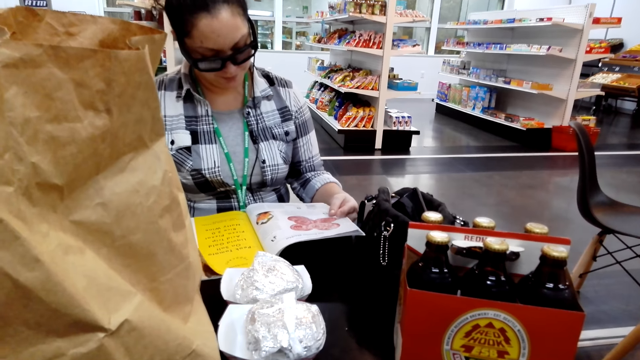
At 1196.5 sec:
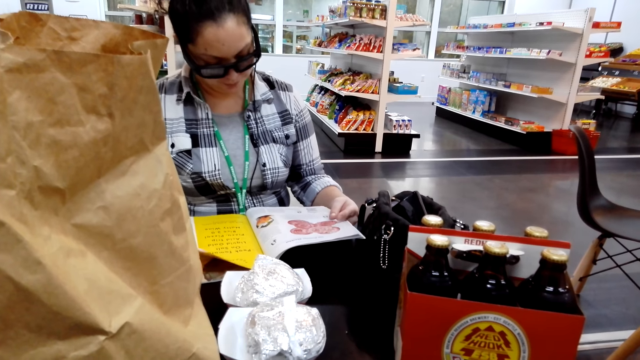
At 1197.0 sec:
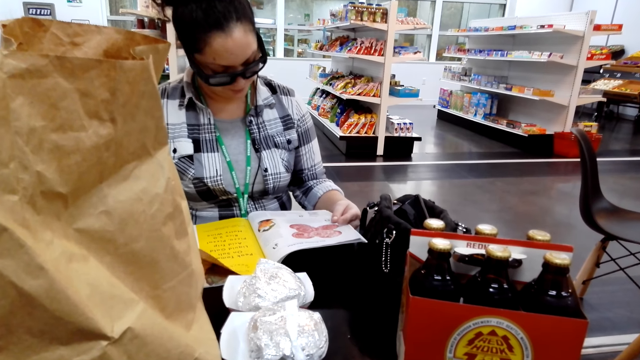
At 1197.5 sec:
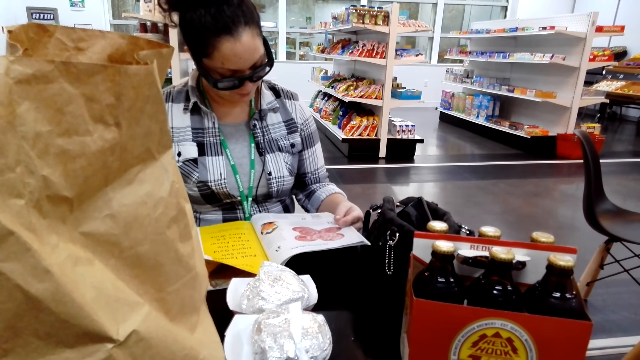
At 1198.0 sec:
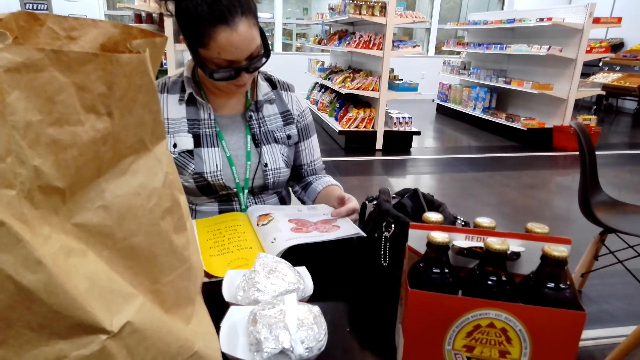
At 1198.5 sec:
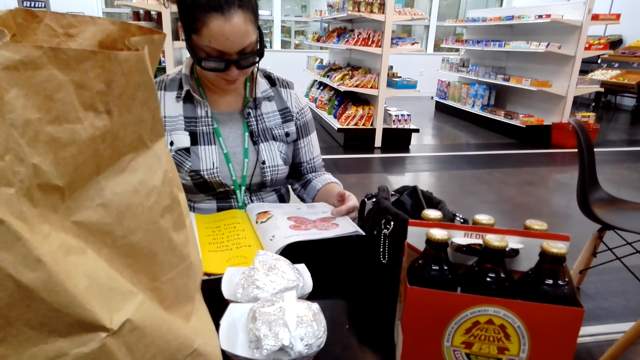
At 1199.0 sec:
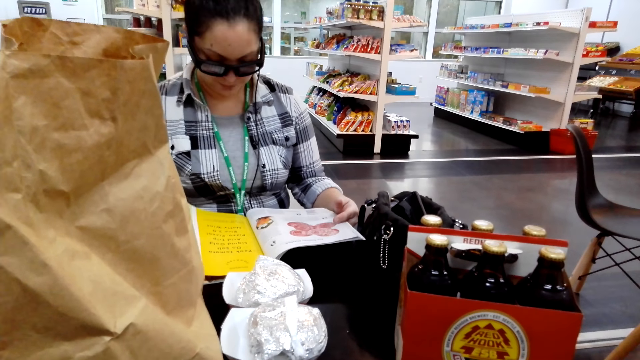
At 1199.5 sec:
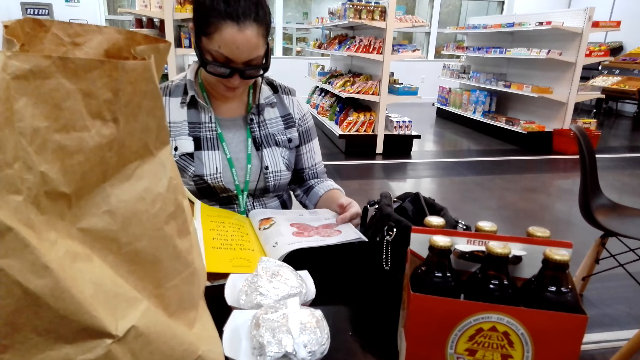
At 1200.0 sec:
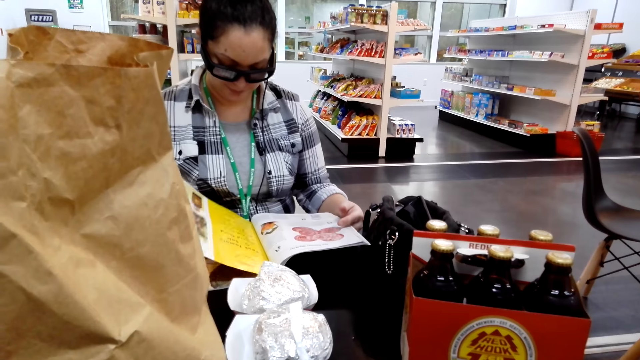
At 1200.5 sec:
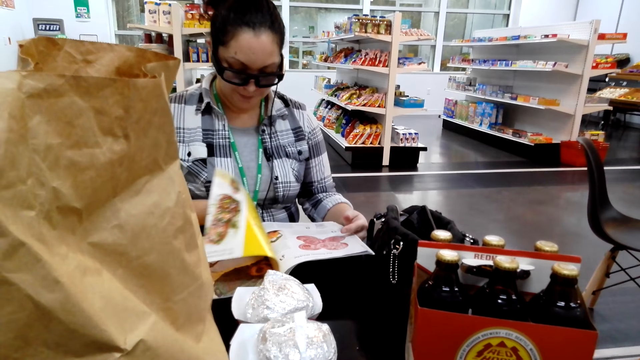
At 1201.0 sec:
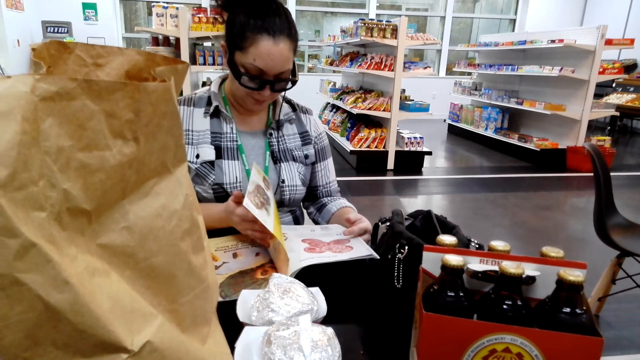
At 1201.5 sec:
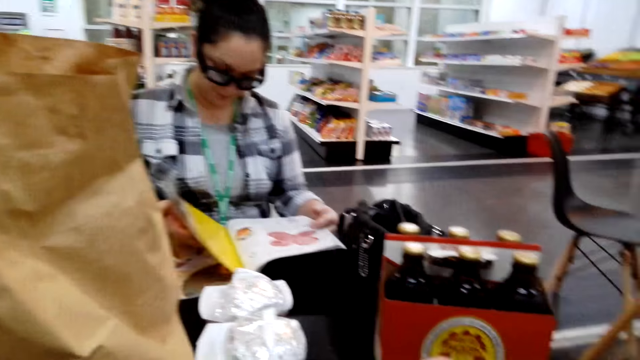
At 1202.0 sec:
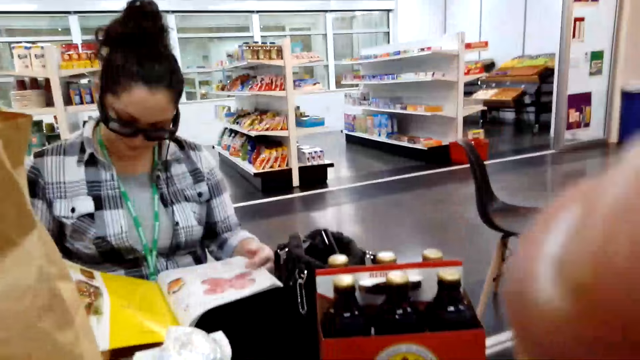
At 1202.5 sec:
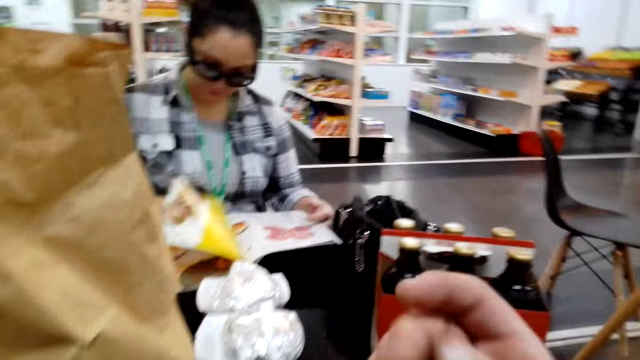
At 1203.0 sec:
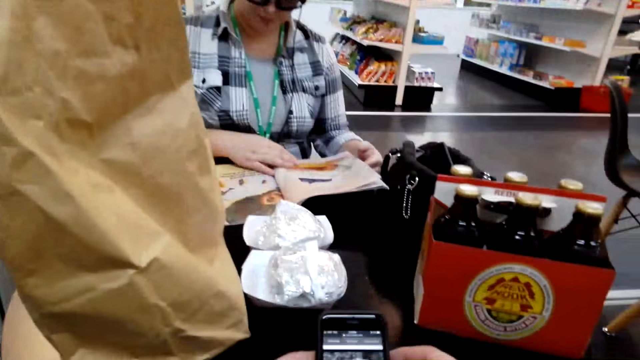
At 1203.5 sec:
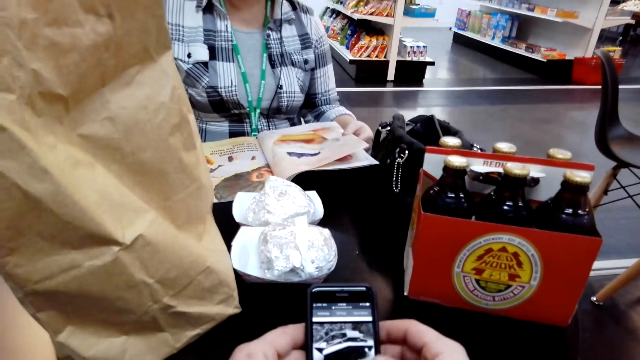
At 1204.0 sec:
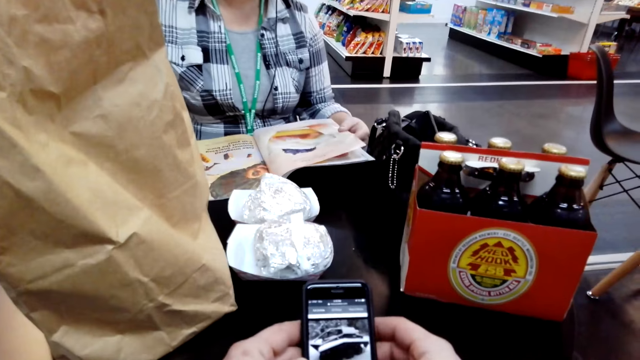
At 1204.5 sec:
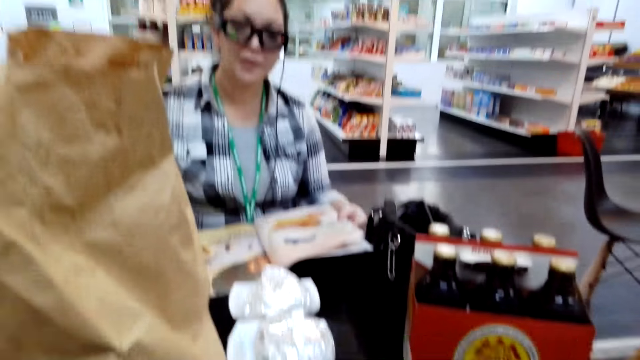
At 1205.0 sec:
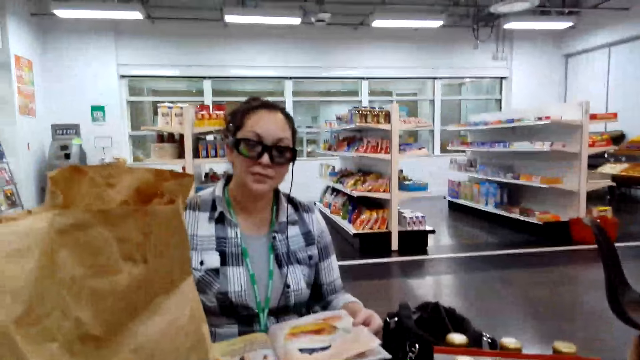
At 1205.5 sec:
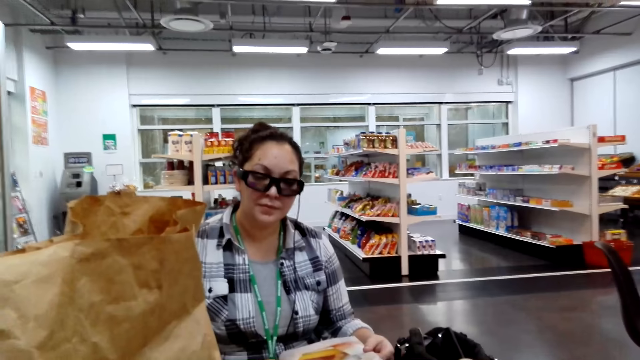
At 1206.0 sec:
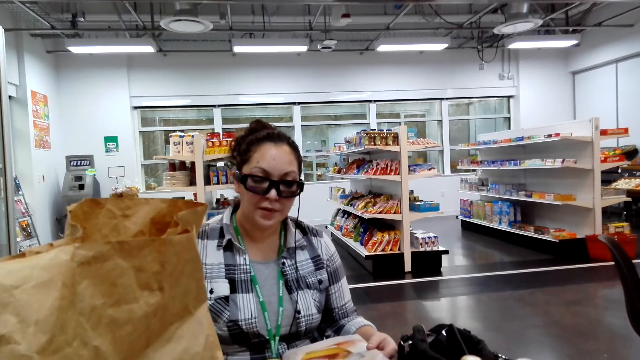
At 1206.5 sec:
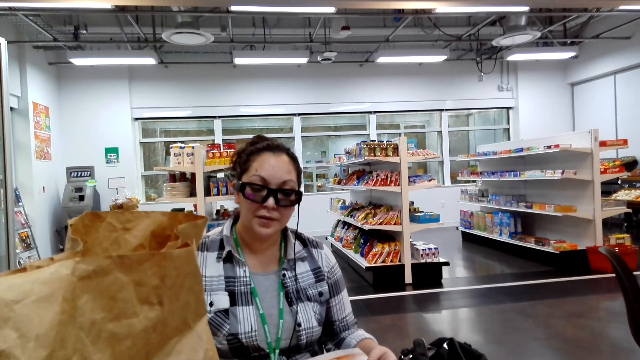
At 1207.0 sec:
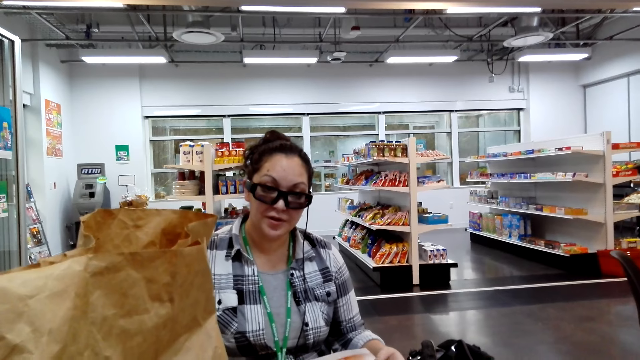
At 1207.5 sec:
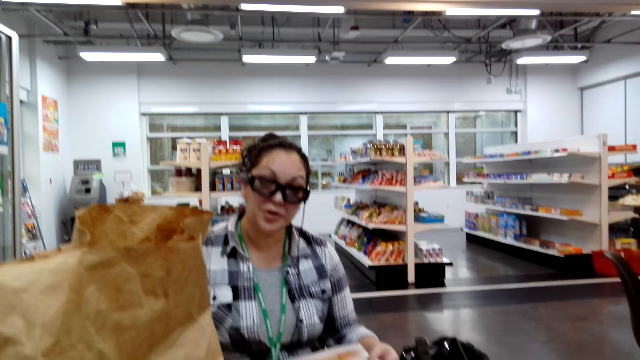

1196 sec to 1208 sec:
The camera wearer talks with a woman. They scroll through the phone.

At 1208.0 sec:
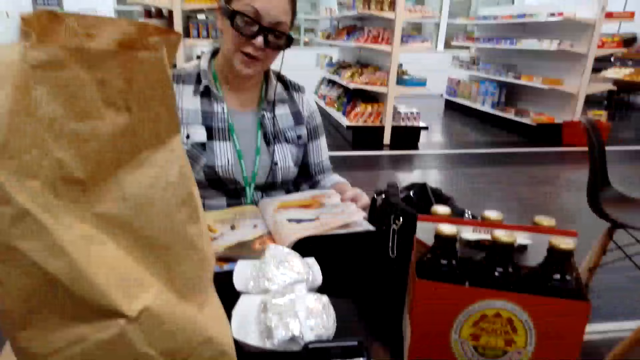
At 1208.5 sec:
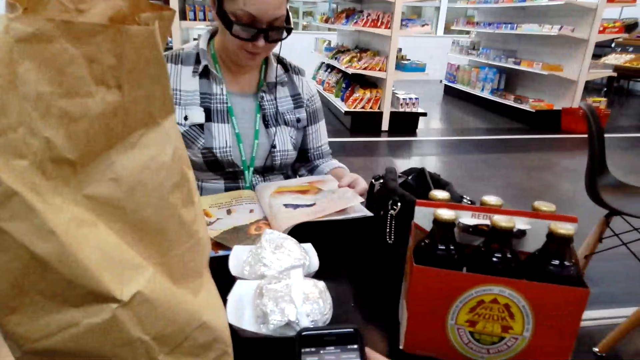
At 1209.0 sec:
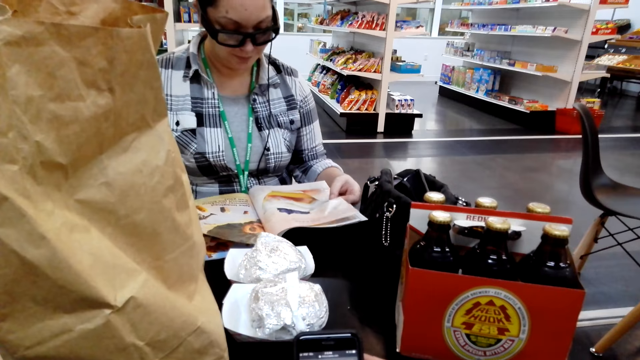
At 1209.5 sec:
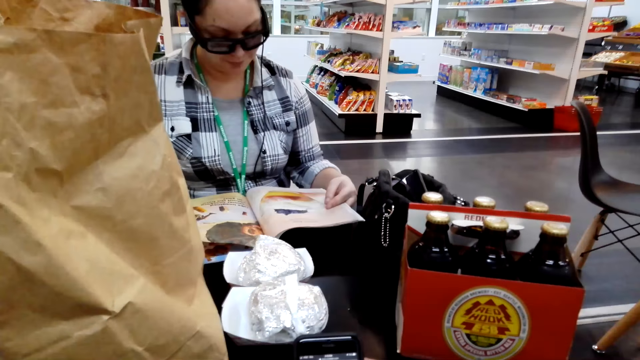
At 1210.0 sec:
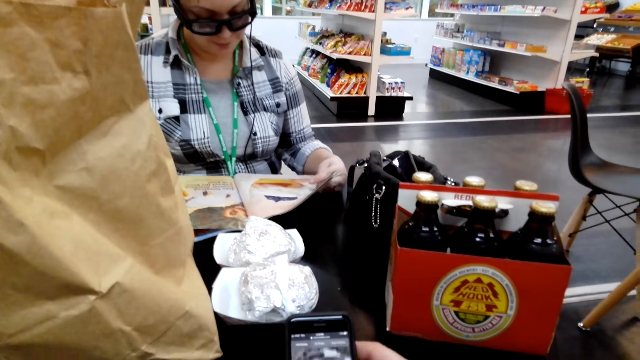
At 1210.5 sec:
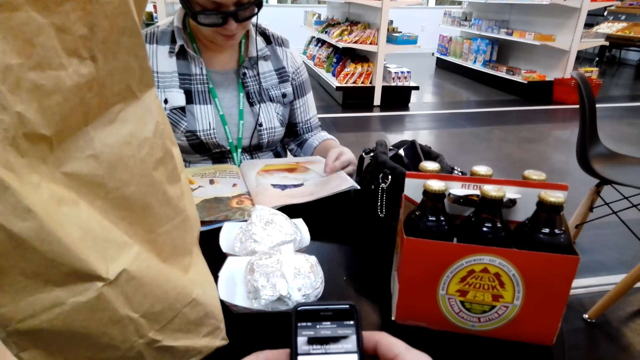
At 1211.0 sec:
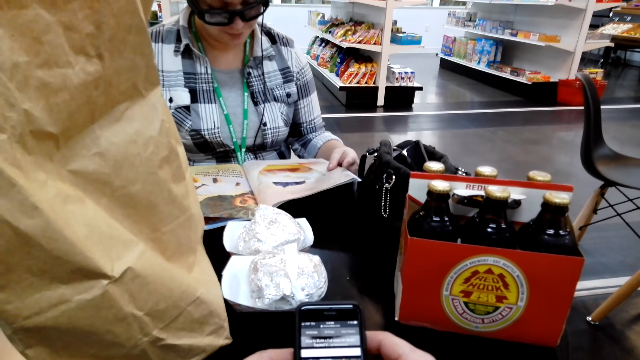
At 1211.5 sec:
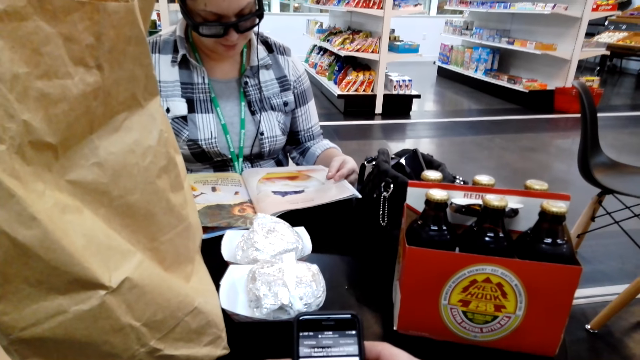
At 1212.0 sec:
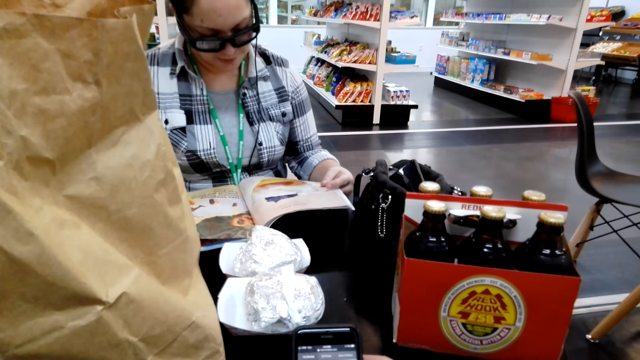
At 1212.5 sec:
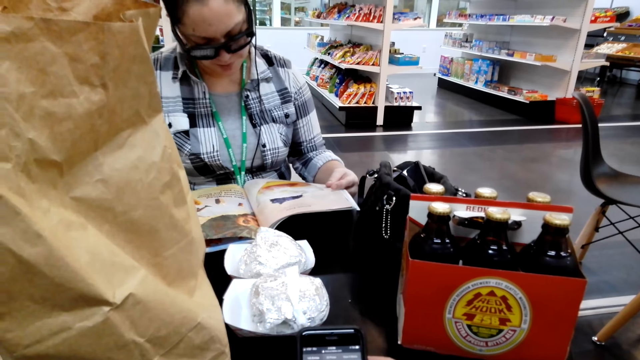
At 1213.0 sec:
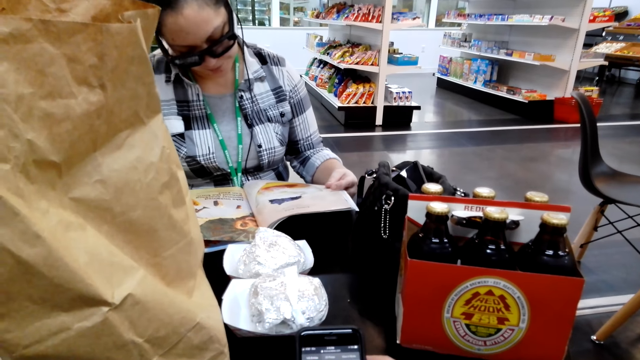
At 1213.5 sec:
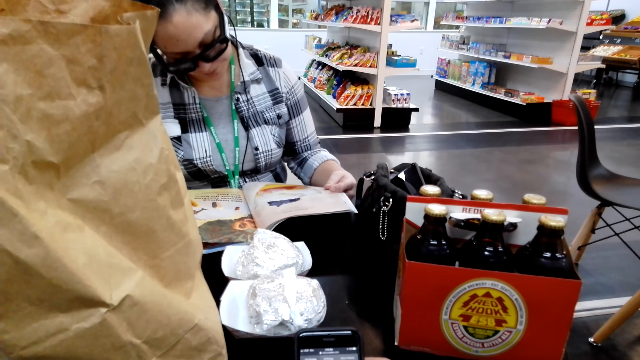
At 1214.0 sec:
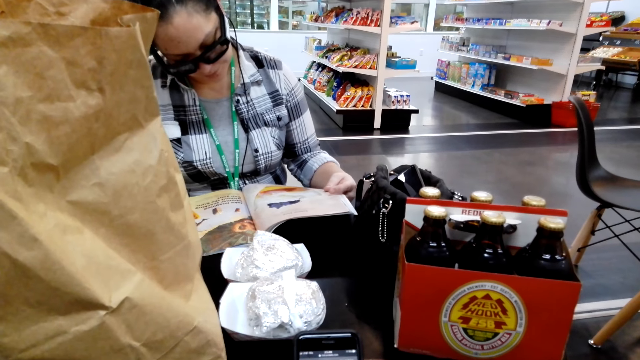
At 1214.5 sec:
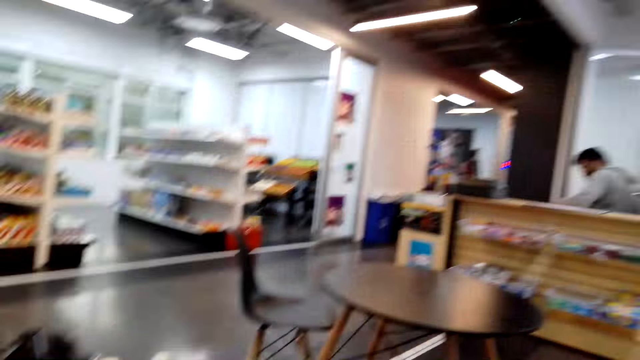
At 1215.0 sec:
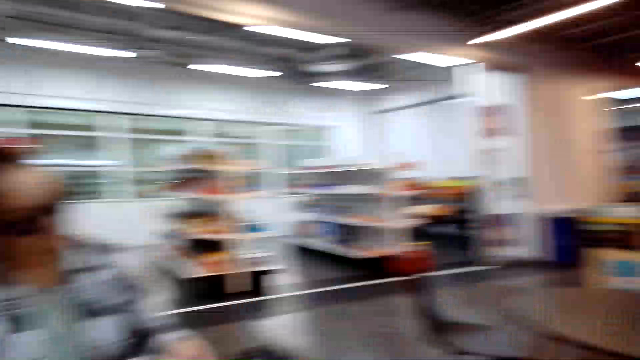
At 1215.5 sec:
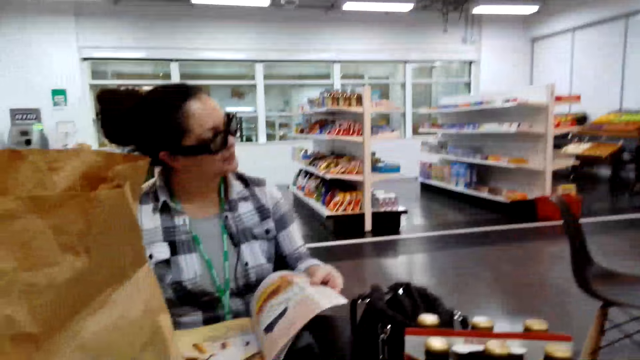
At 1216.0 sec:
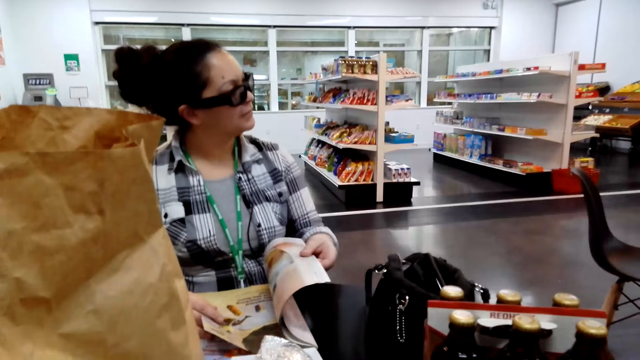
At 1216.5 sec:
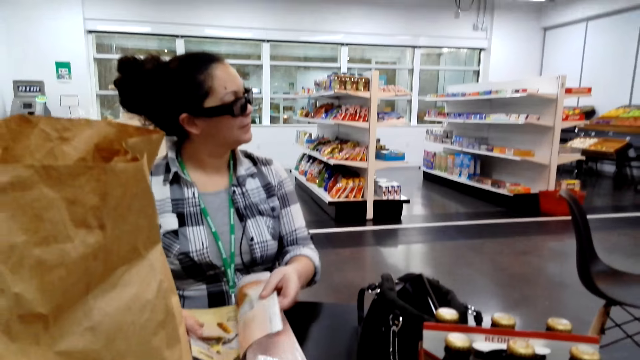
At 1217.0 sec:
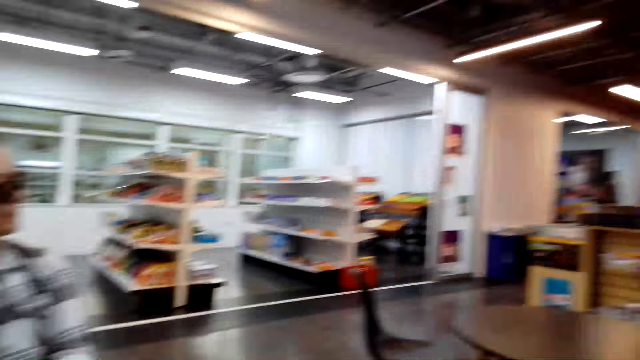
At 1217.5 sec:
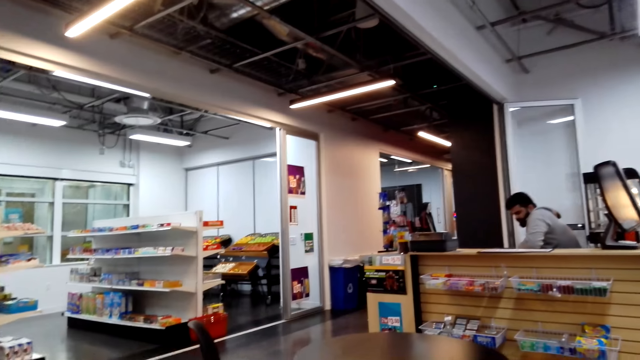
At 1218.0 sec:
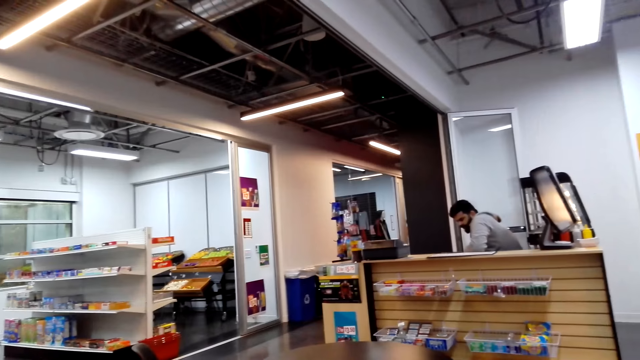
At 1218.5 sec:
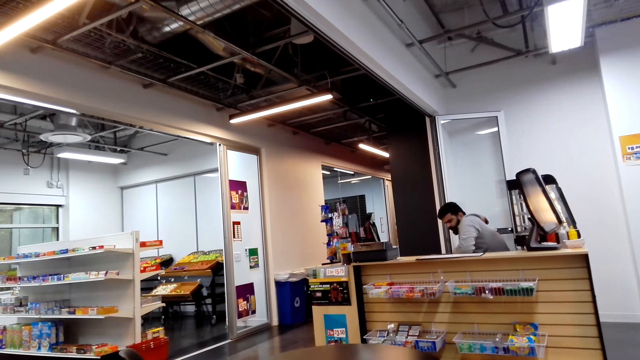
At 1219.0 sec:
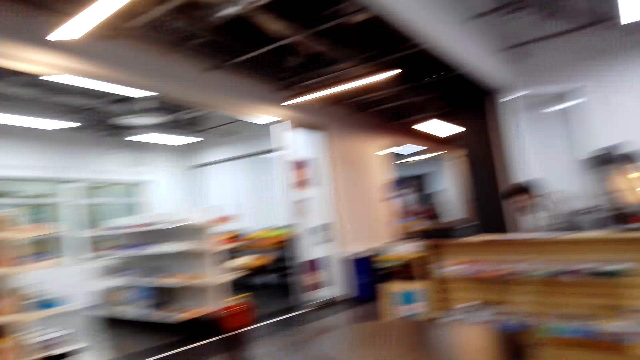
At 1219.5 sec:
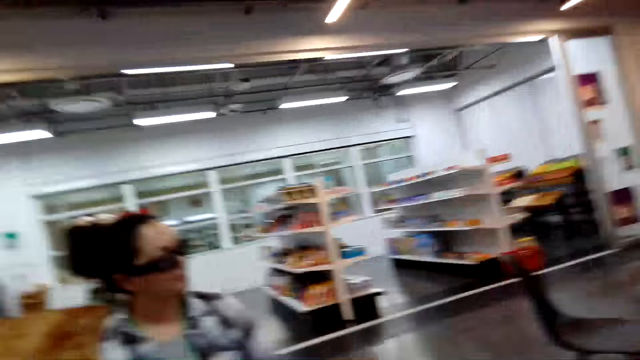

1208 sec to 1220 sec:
A woman talks with the camera wearer. A man talks. The camera wearer talks. The man talks.
